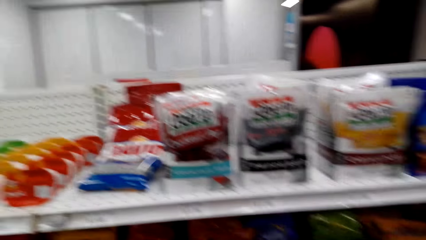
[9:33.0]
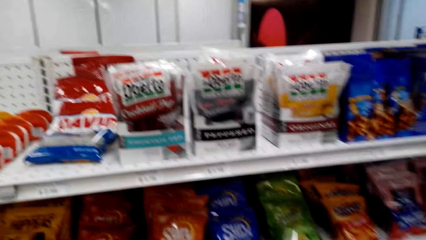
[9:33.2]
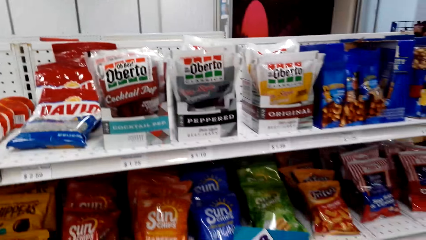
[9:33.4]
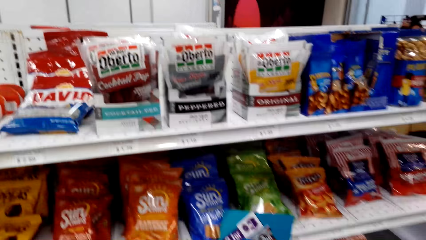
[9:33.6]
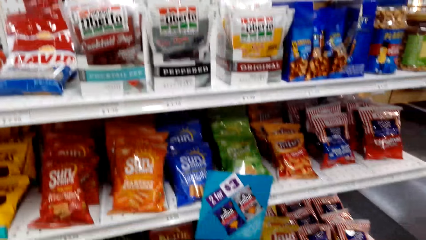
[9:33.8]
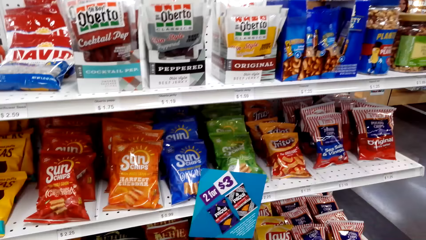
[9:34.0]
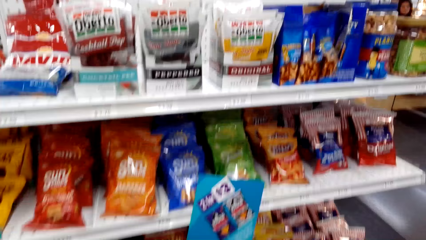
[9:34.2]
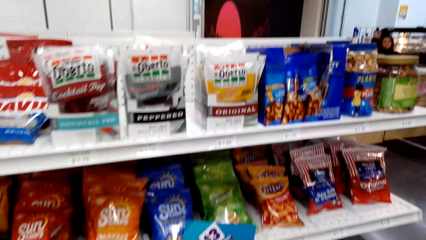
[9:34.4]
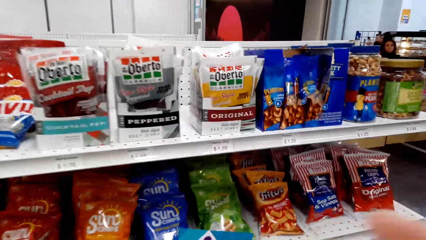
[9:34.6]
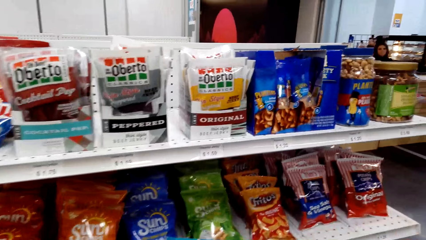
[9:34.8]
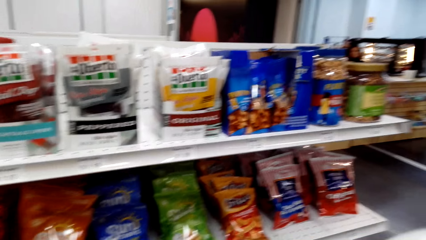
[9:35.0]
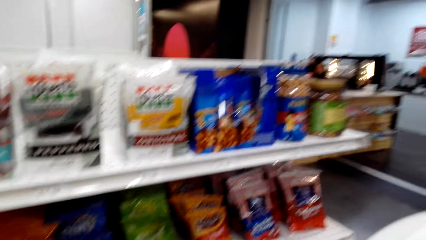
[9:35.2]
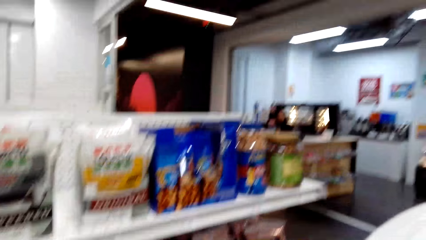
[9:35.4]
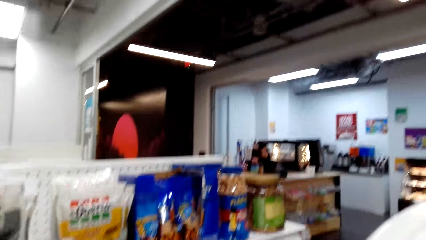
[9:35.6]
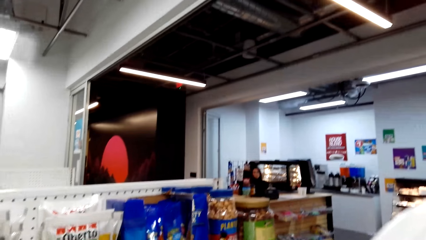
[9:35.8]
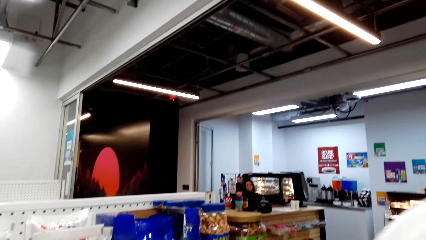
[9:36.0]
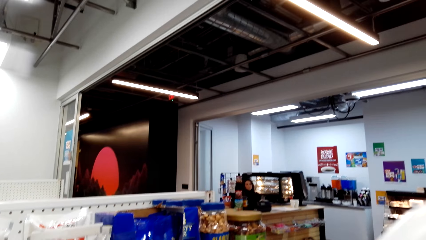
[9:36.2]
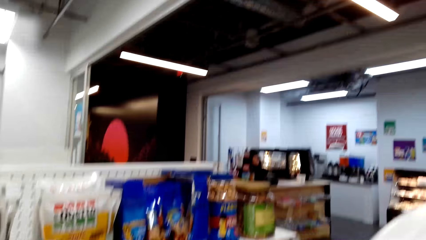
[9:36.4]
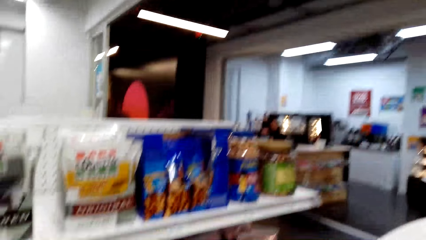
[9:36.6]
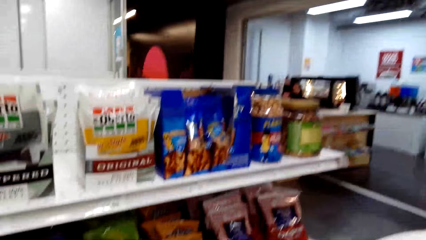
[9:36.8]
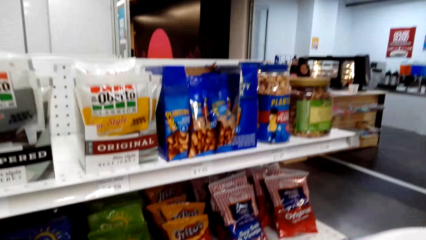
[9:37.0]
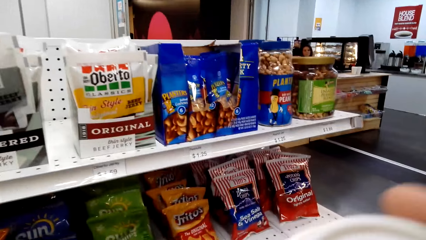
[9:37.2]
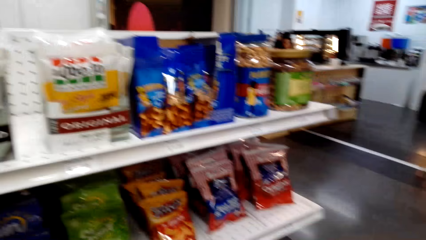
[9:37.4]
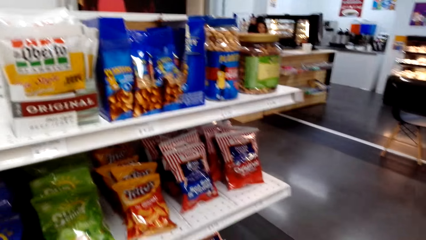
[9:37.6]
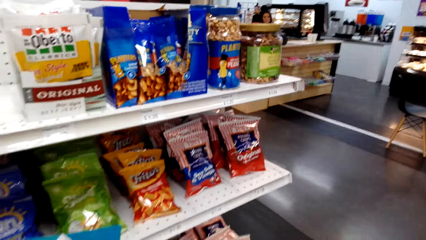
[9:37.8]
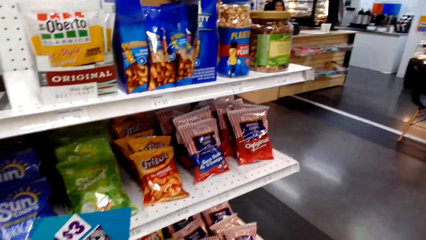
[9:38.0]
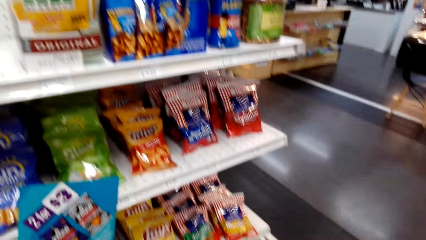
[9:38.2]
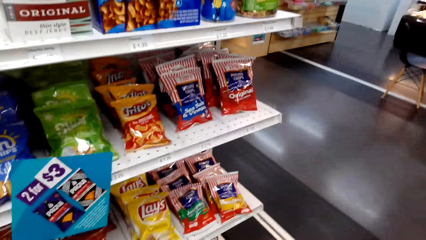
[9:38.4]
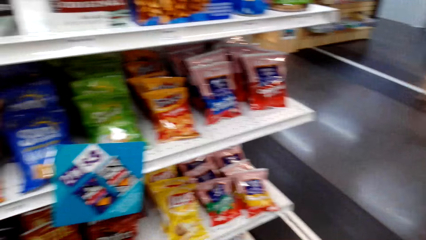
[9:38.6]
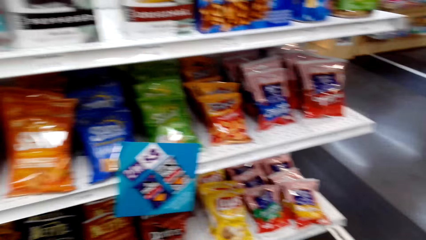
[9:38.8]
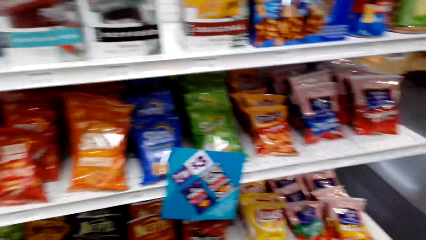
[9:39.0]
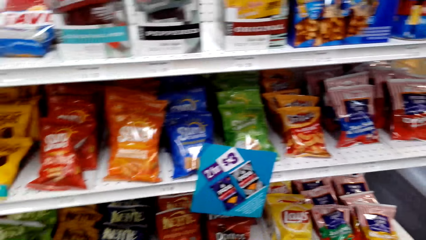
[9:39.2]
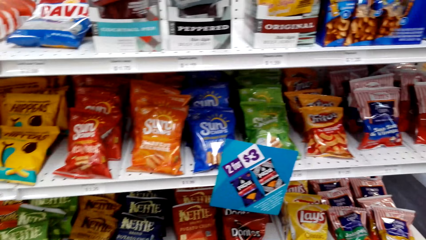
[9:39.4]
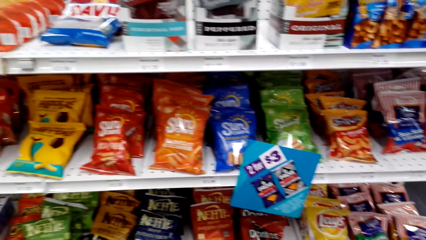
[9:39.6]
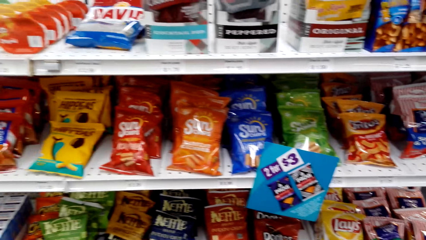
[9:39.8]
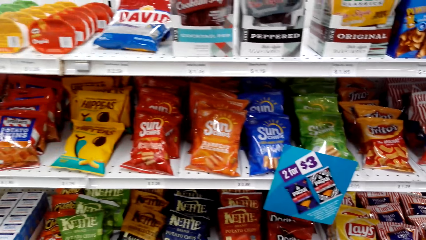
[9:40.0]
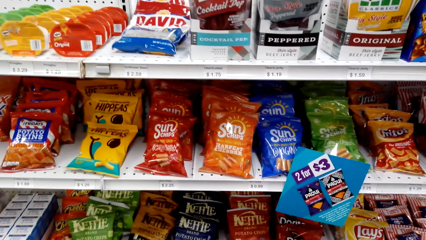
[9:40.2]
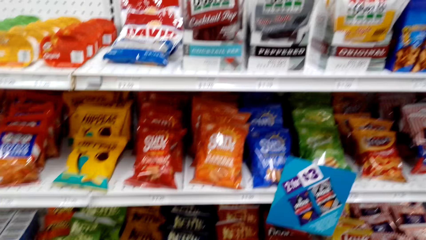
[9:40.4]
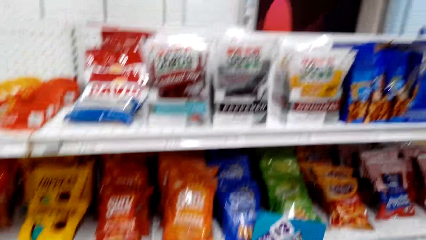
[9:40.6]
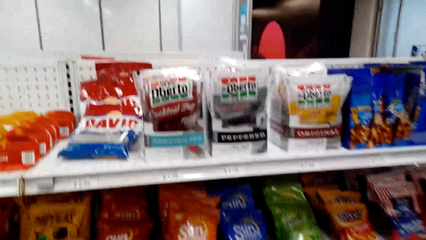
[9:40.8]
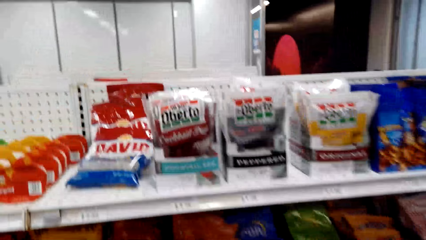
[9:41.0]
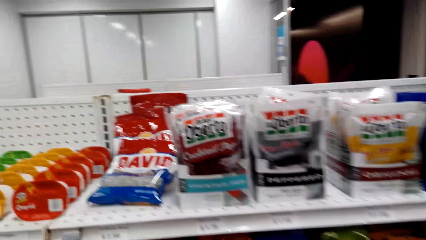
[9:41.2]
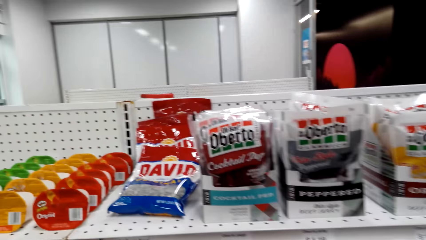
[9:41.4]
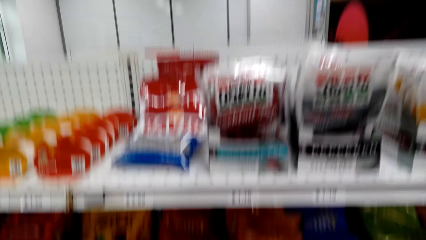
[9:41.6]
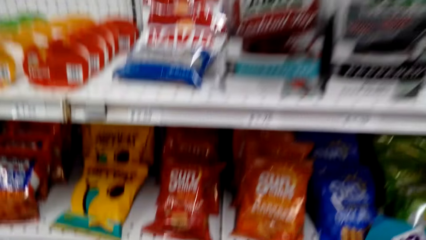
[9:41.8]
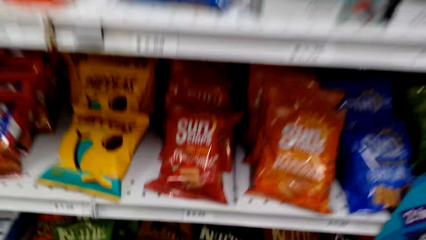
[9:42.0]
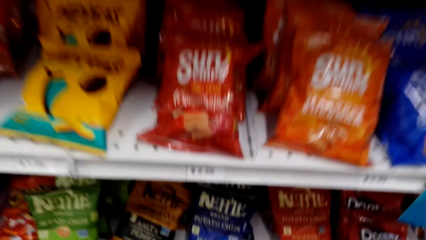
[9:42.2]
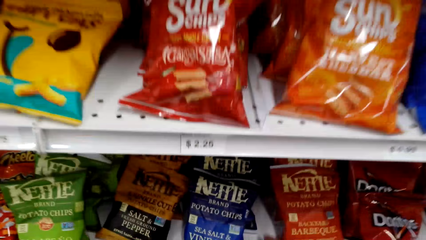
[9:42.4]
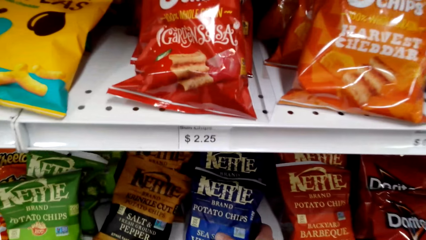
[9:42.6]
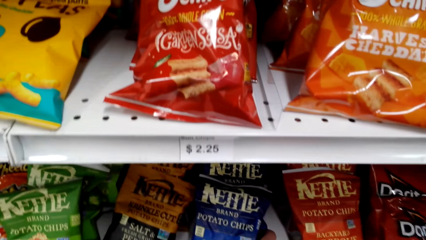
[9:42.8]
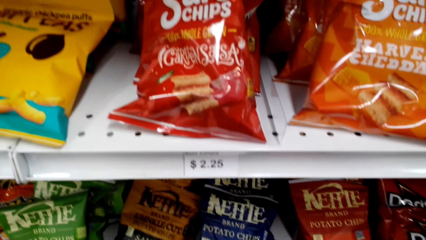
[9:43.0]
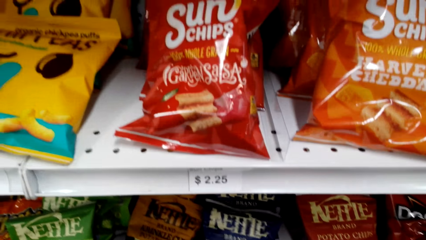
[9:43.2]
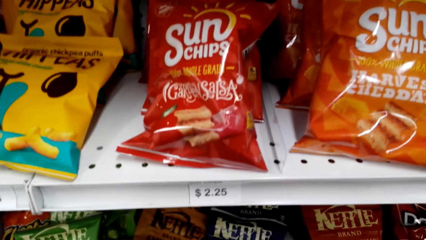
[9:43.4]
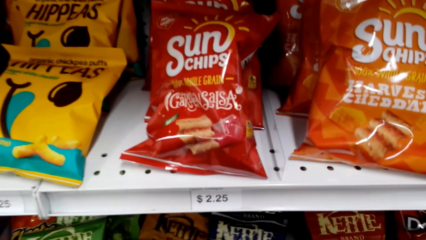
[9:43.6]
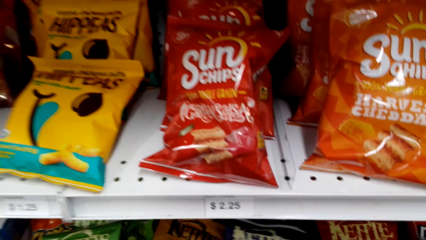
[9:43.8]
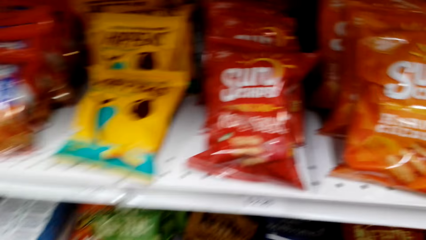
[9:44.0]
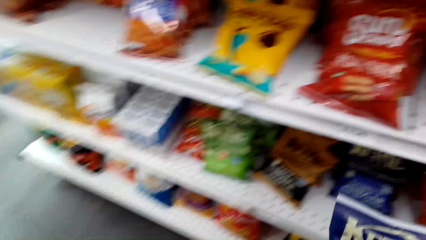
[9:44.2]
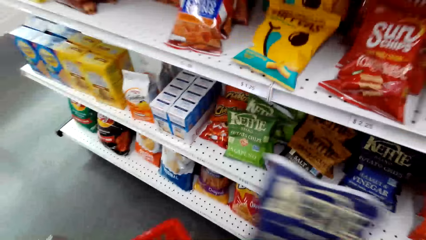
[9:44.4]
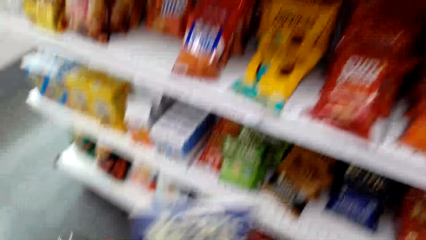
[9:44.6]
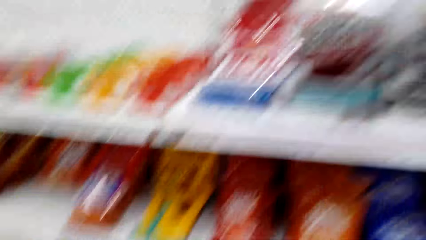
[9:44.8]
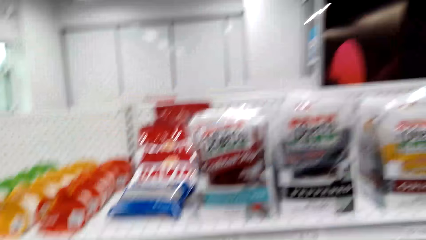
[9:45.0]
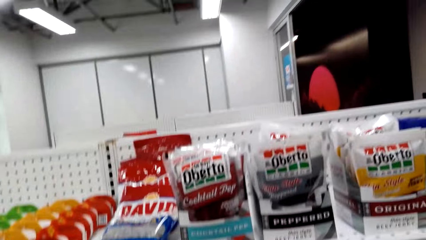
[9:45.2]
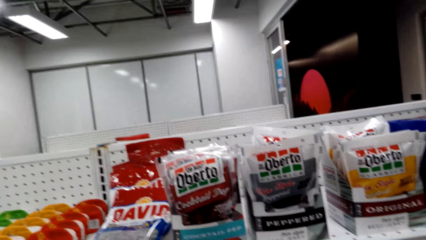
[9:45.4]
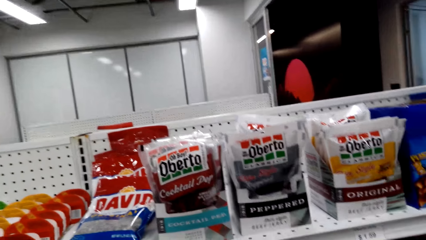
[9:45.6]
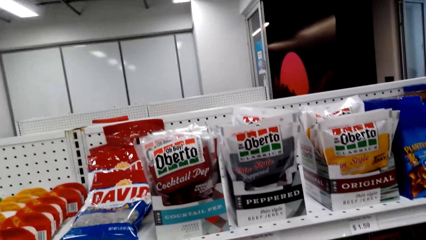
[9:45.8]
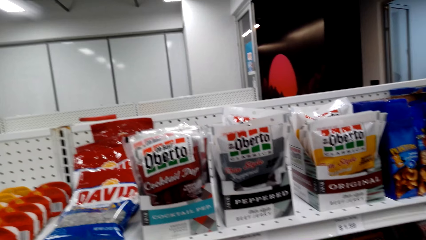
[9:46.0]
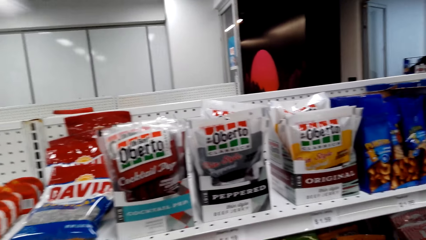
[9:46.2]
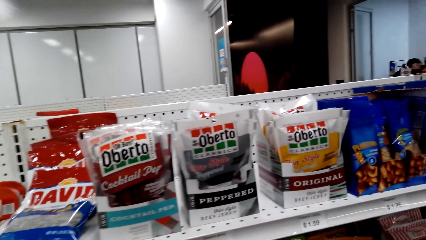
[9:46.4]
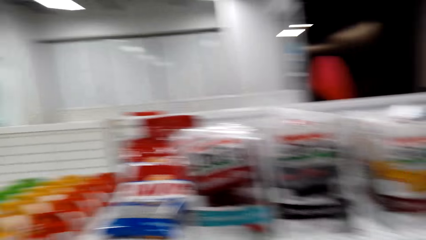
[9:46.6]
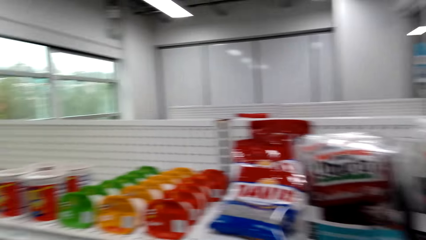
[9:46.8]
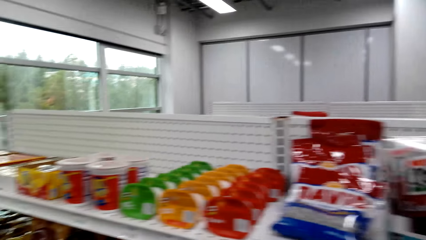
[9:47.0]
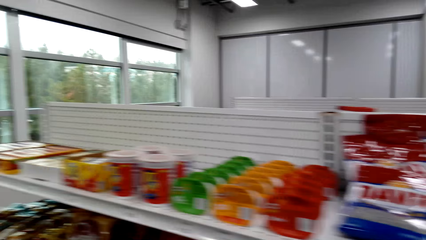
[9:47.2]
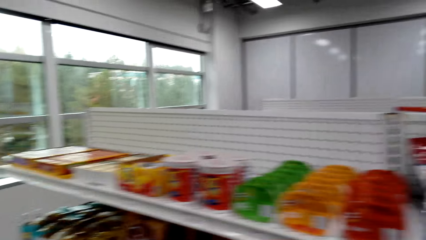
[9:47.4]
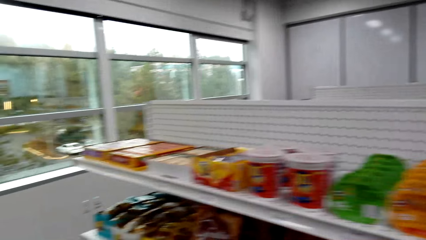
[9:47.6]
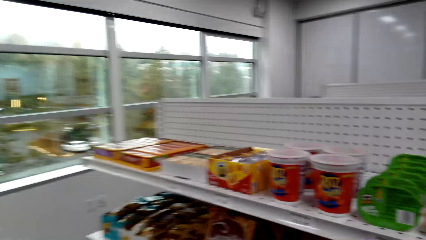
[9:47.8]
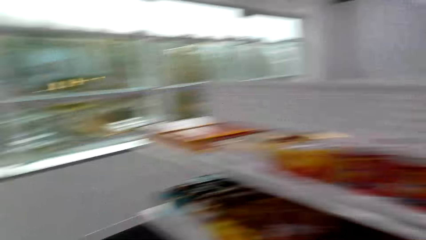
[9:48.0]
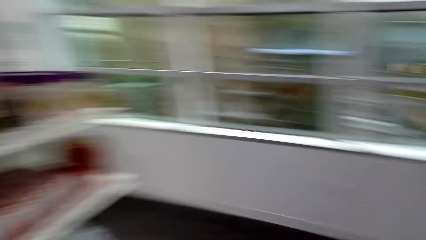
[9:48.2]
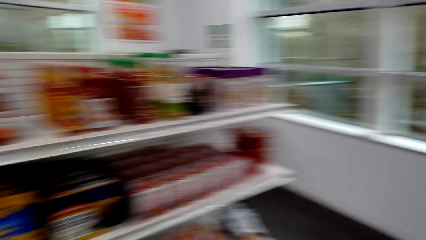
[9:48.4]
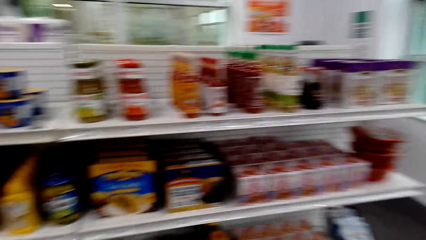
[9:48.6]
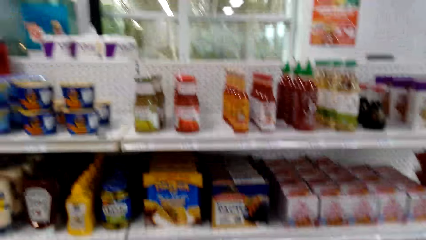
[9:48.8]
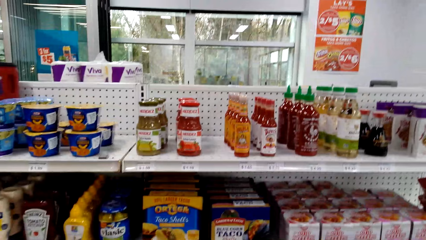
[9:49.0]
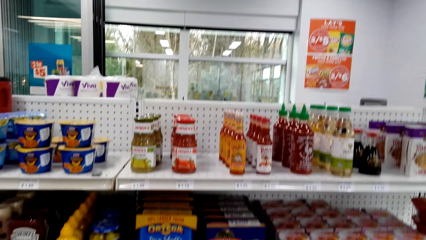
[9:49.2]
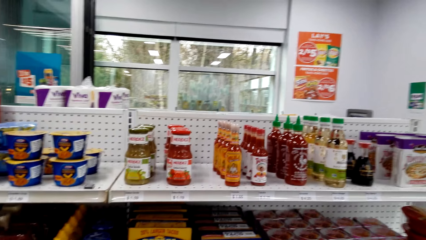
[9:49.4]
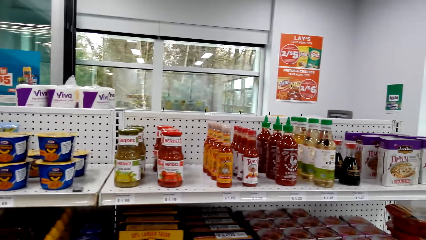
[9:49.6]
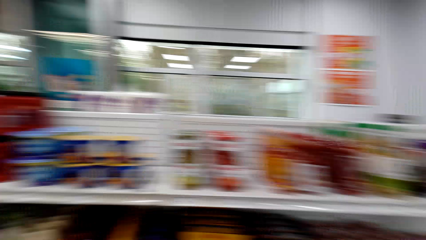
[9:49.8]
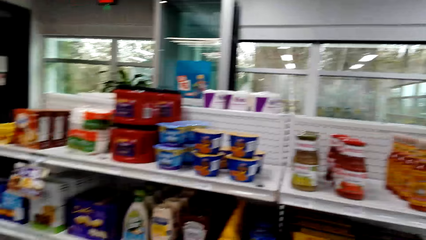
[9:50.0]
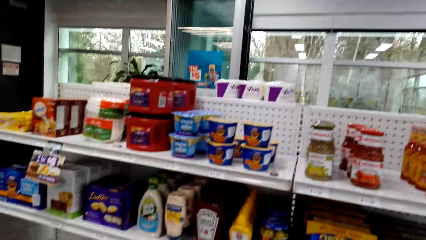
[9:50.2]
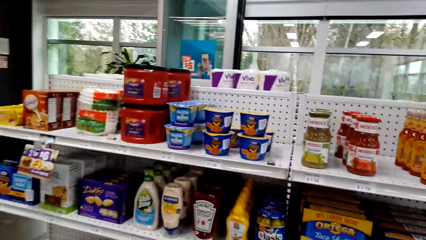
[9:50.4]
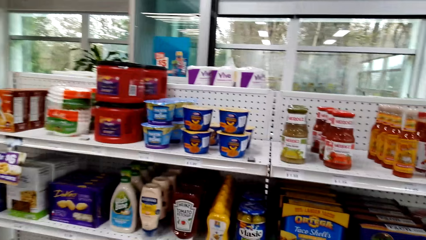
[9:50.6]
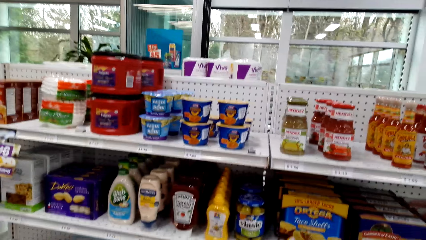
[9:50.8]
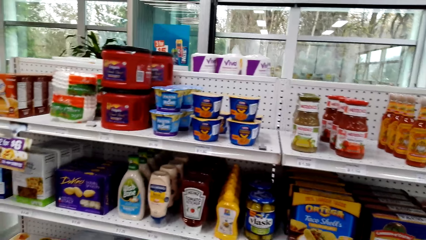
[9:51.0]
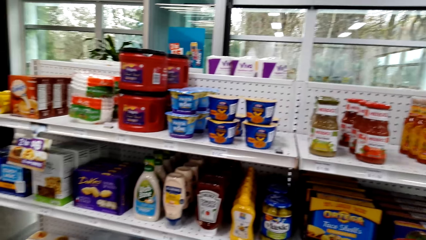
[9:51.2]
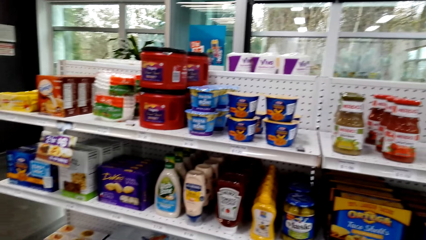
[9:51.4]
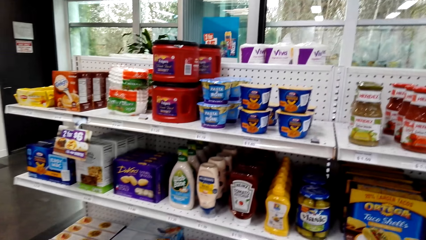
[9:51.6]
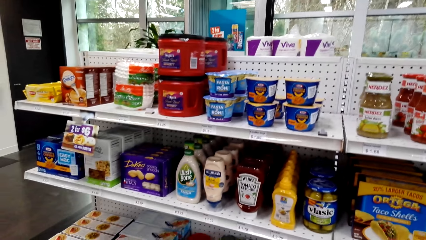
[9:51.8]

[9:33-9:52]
The camera wearer stops at a shelf. They pick up a packet of Kettle Brand potato chips from the shelf. They put the packet of Kettle Brand potato chips in the shopping tray. They walk around the store. They look around the store.
